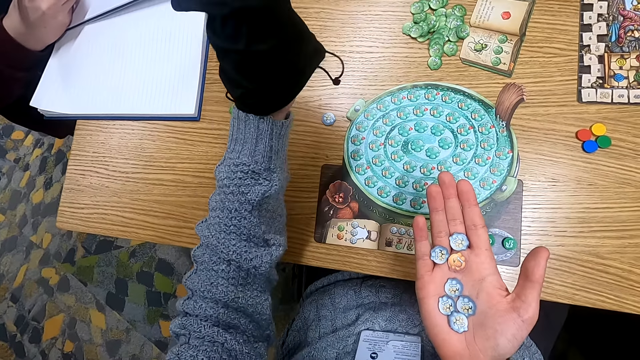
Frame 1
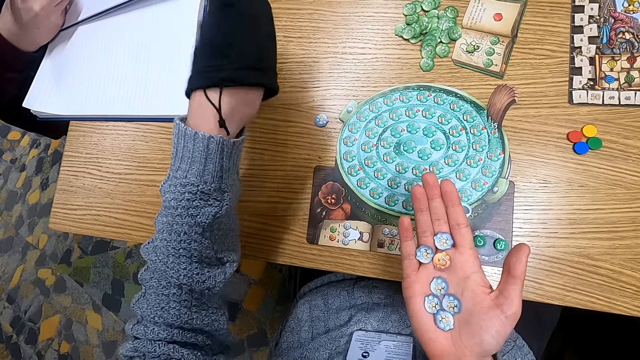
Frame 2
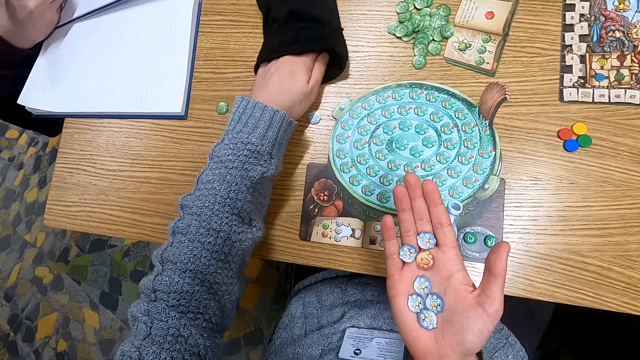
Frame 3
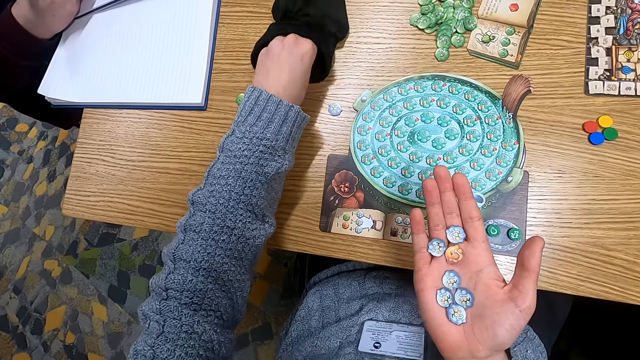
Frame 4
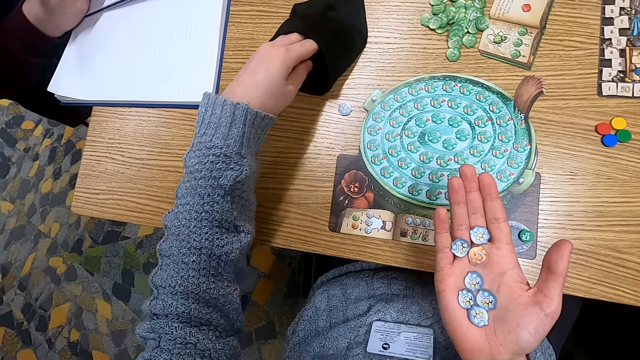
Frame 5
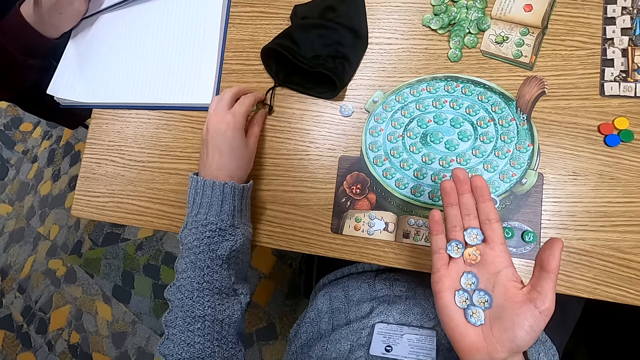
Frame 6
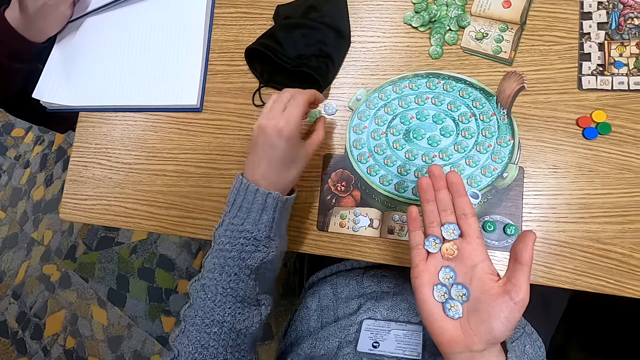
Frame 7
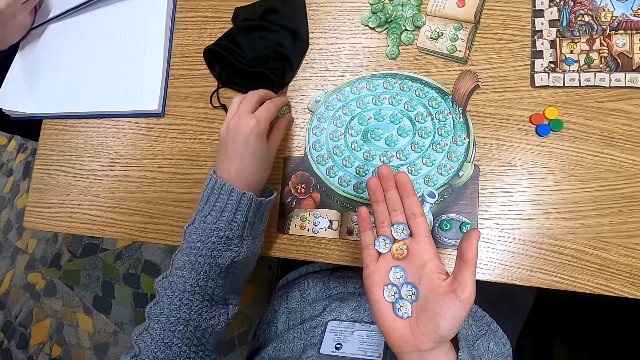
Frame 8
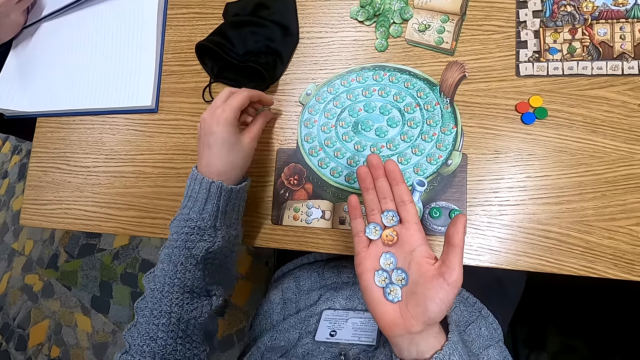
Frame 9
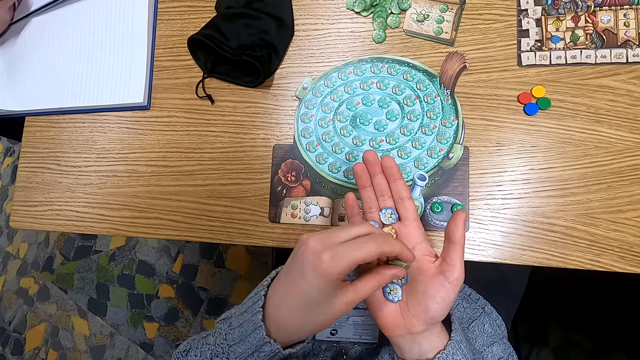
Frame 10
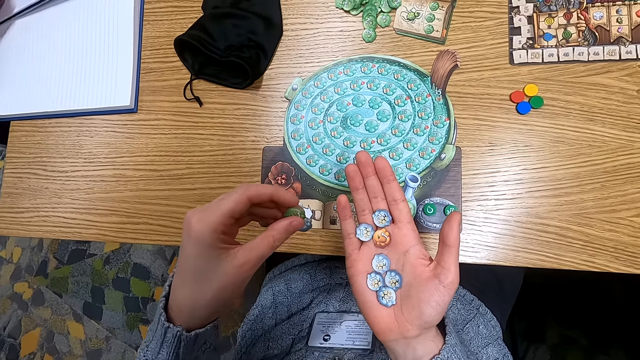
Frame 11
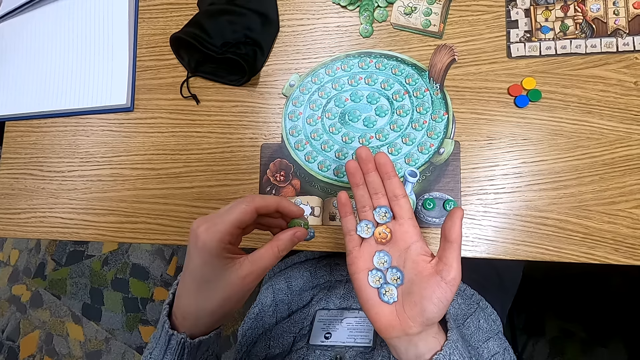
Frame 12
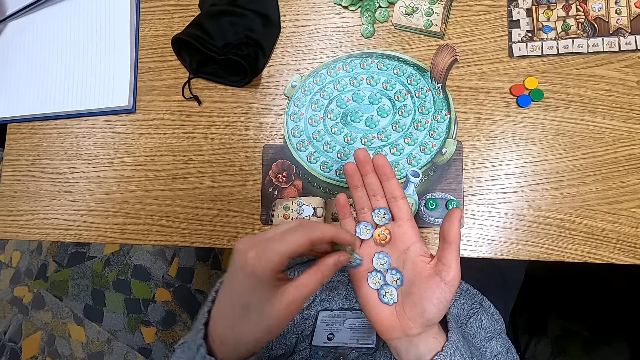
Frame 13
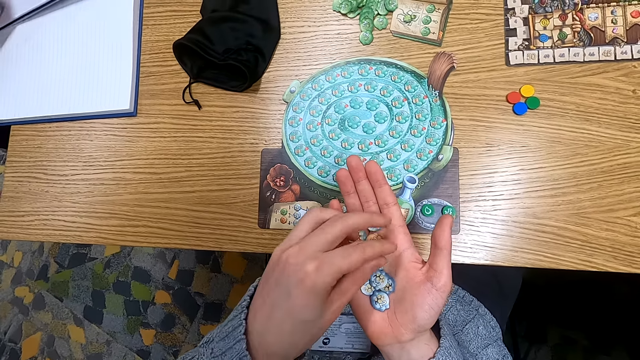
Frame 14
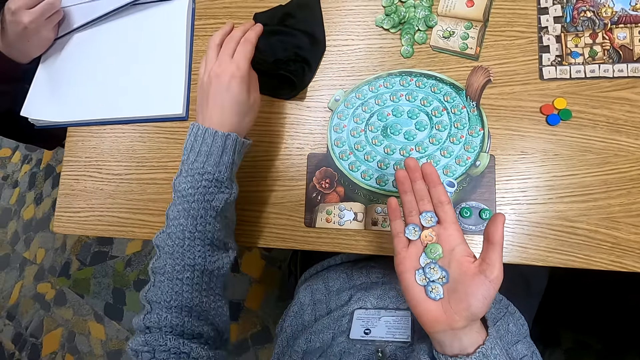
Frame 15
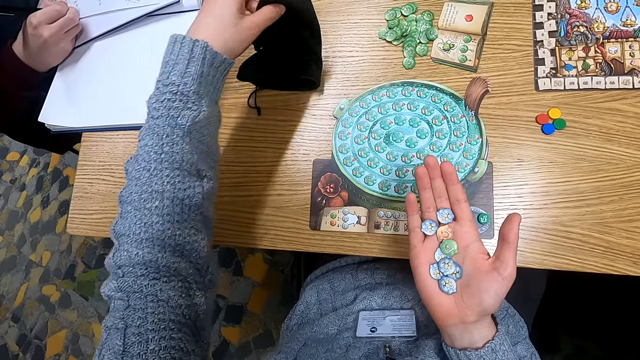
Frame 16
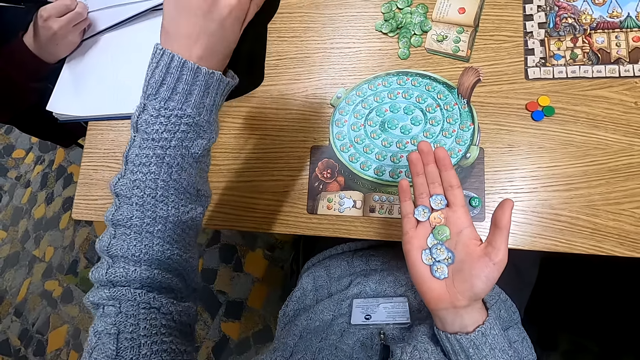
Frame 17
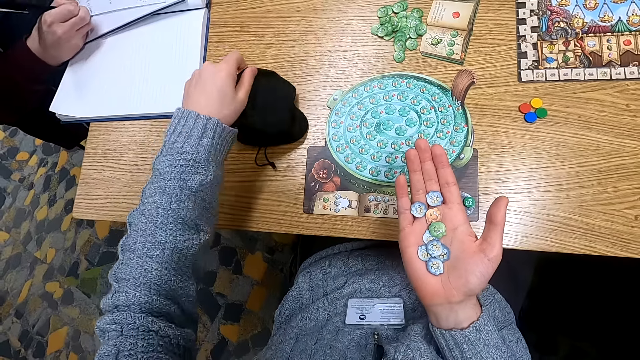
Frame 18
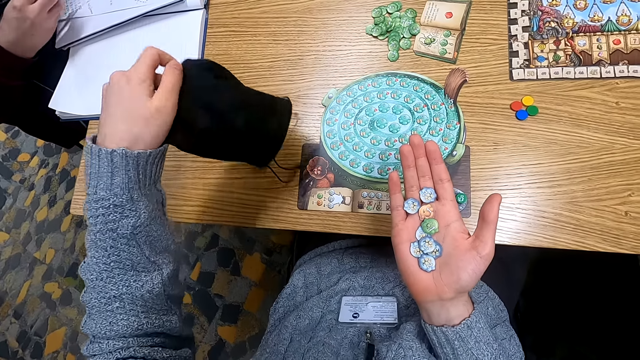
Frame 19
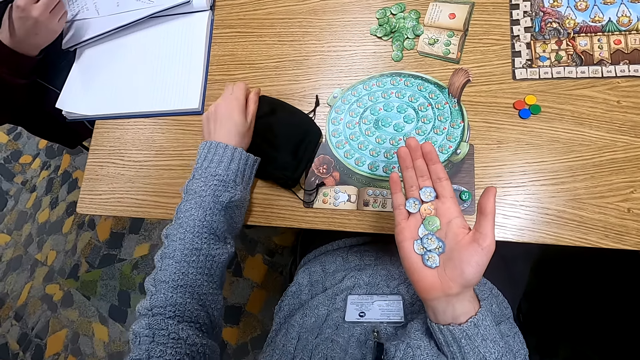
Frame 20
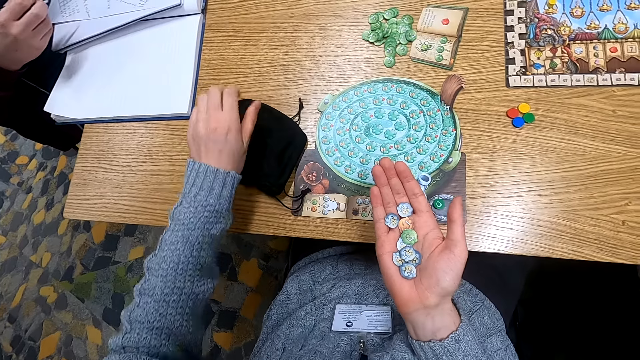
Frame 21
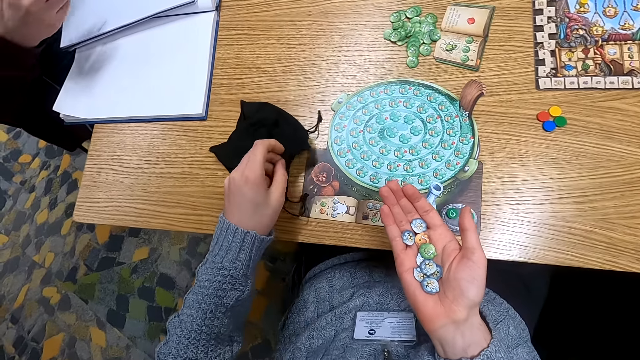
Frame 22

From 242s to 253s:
The camera wearer drops counters on a table. They put a bag on the table. They hold something on the table. They pick up a counter. They pick up a counter again. They put something on the hand. They hold a cloth bag. They pick up the bag.

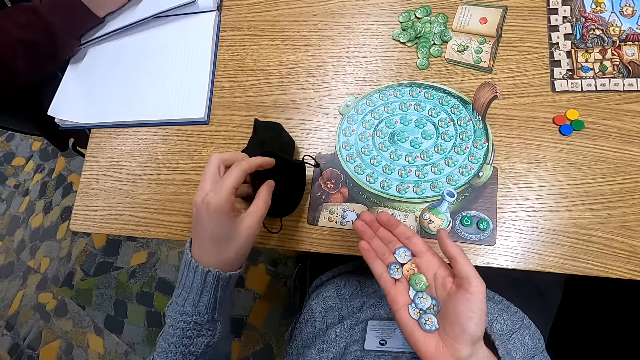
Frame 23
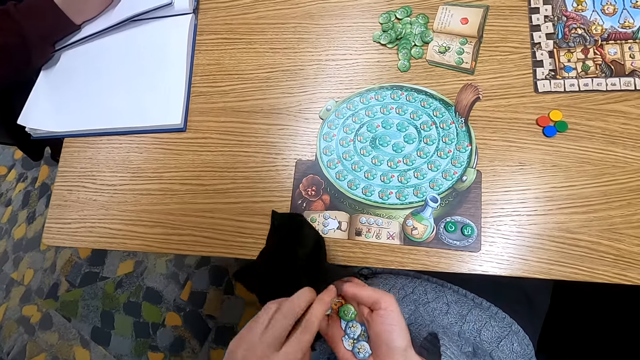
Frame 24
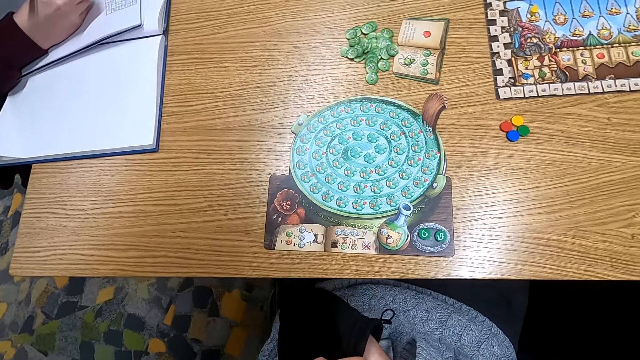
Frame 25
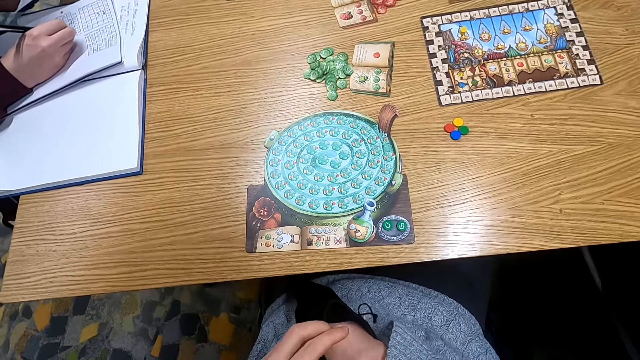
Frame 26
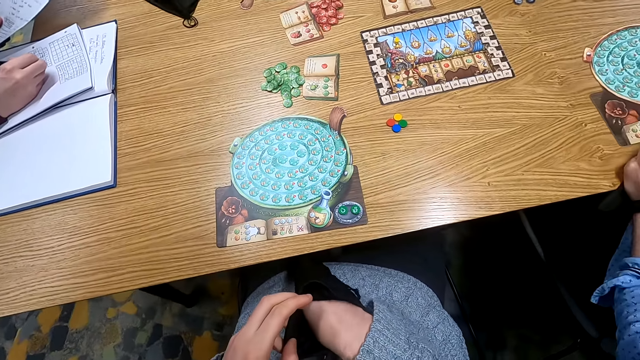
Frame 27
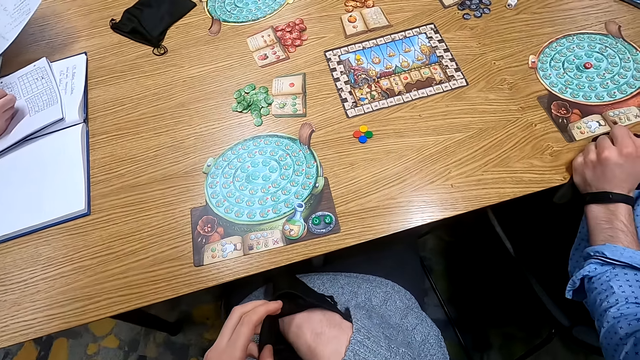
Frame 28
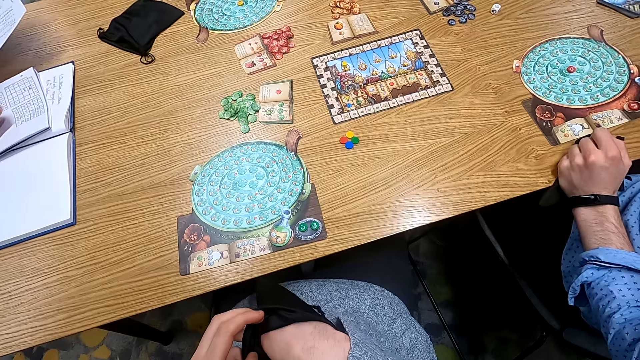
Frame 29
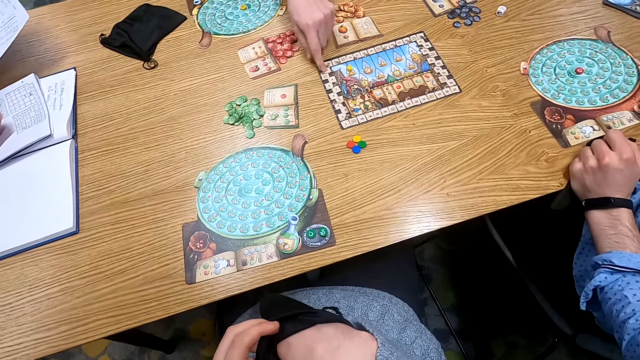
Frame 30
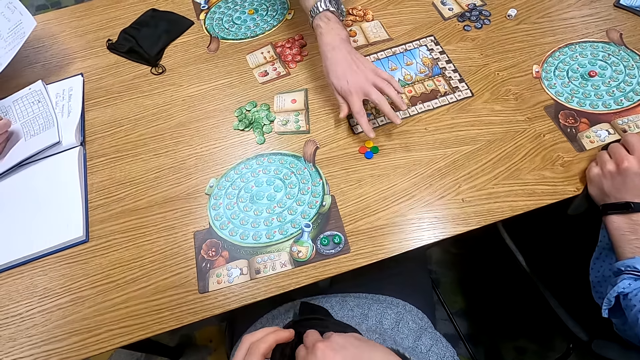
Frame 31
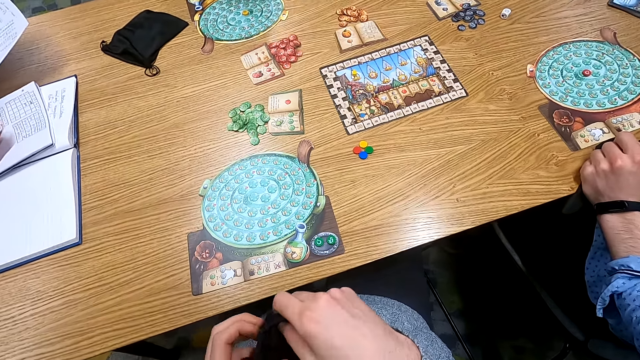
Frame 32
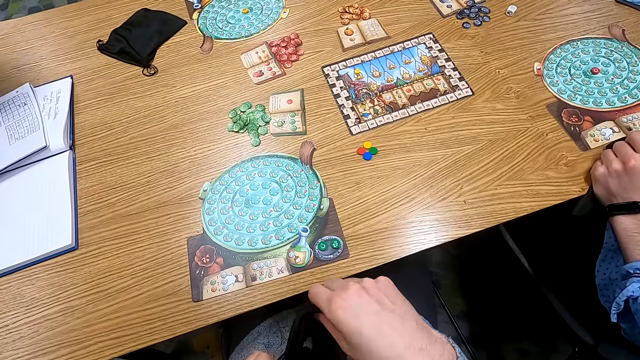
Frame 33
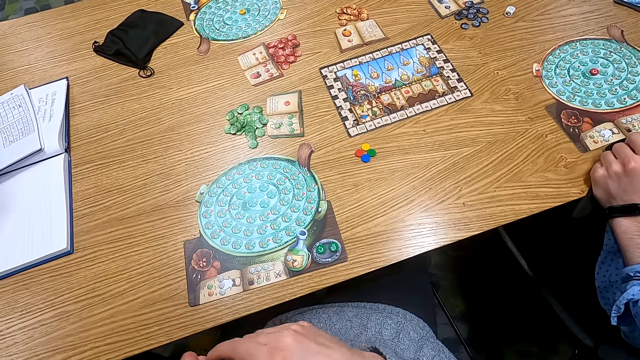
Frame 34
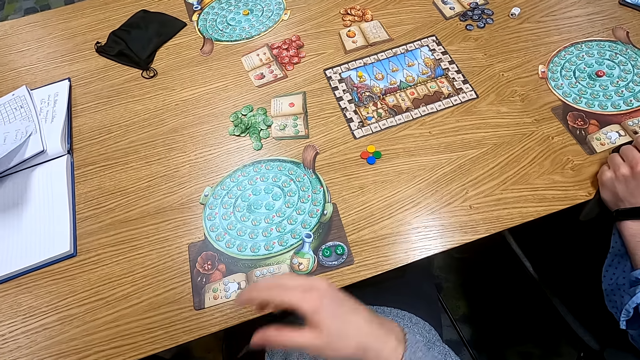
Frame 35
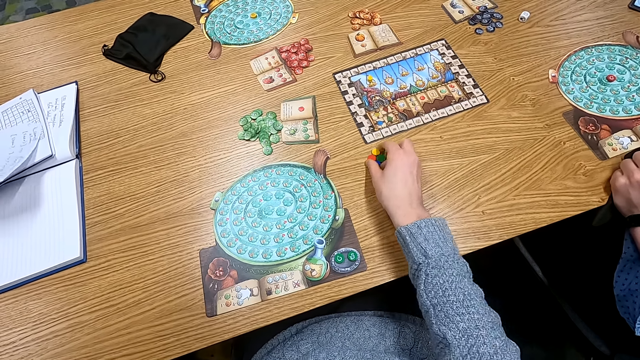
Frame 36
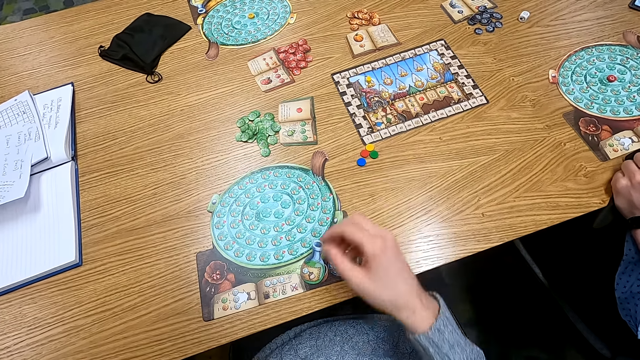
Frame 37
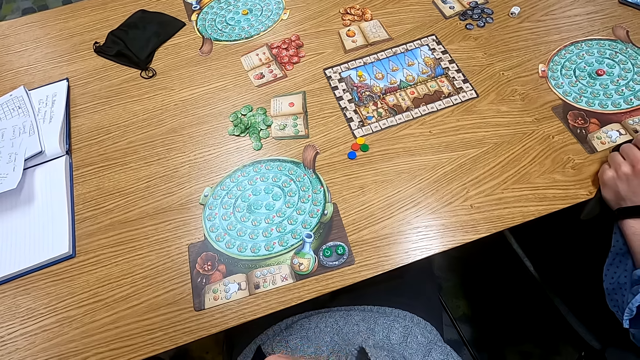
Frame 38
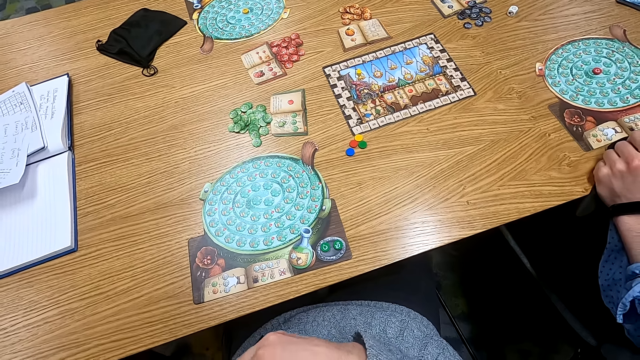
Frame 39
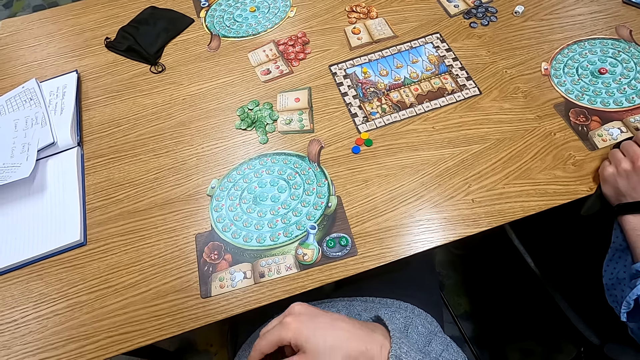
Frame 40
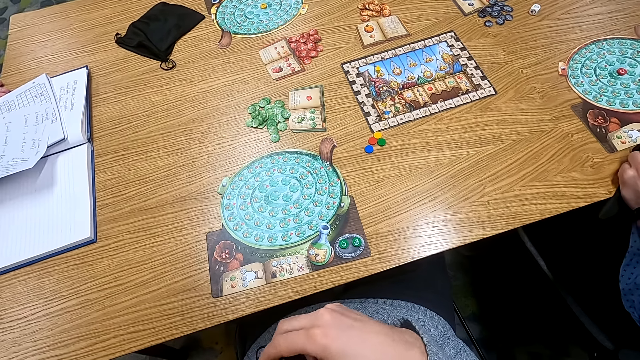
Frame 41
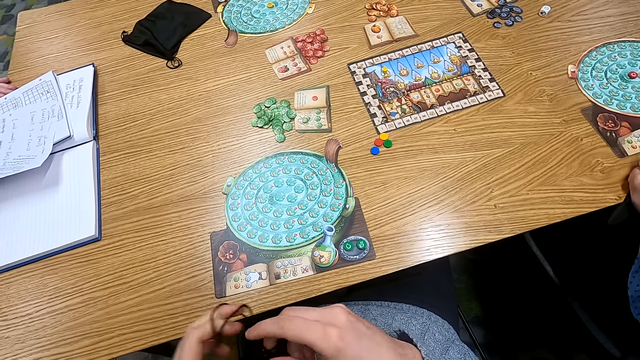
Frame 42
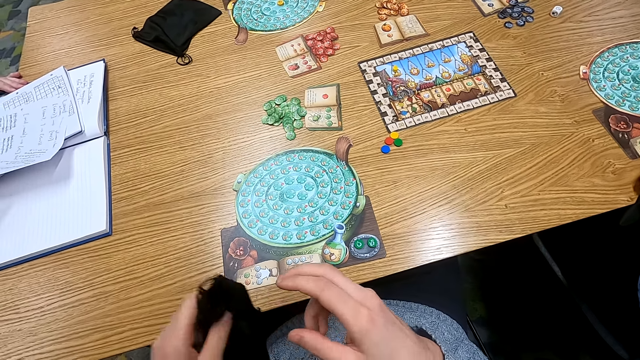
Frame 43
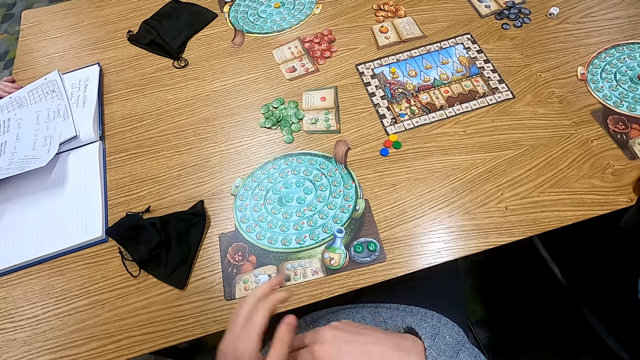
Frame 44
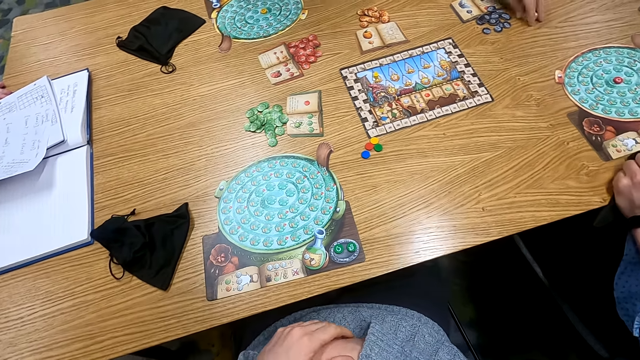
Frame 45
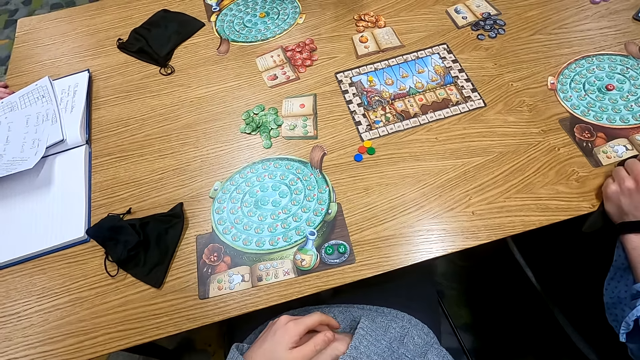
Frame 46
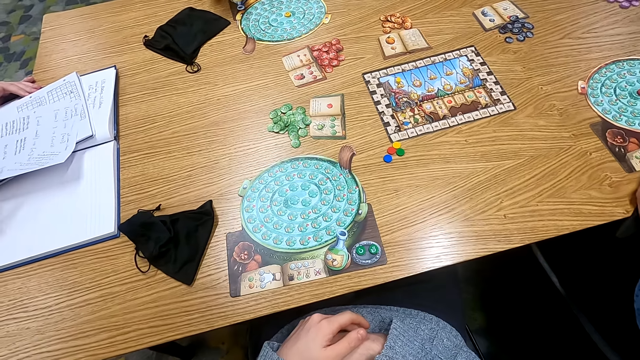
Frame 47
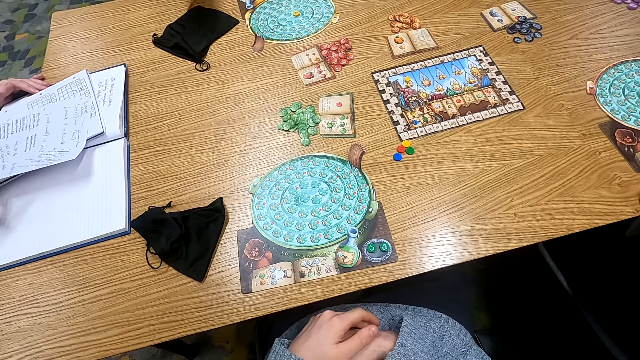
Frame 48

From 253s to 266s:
The camera wearer puts a hand in the cloth bag. They put counters in the bag. They turn to the side. A man holds a paper on the table. The camera wearer picks up the cloth bag on the table. They touch counters. They hold the cloth bag. They drop the bag on the table.
